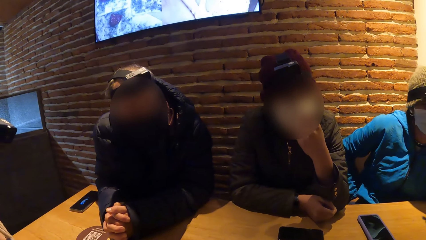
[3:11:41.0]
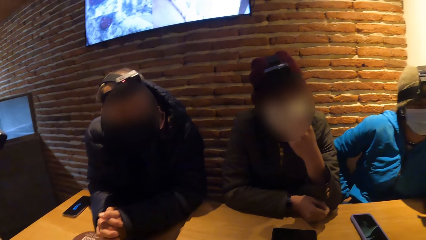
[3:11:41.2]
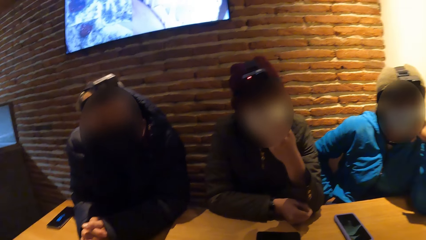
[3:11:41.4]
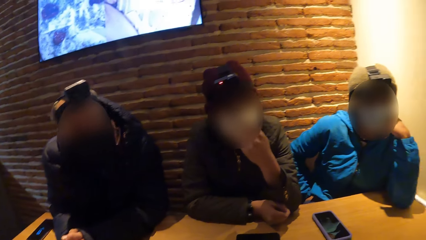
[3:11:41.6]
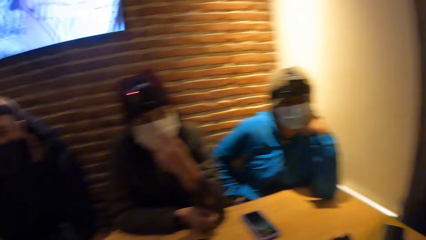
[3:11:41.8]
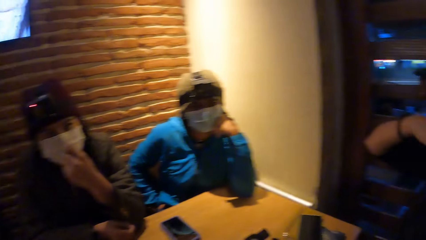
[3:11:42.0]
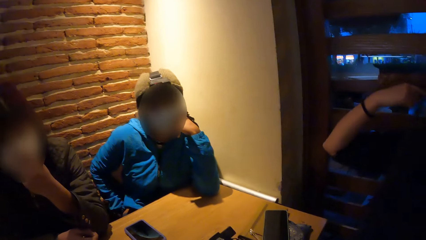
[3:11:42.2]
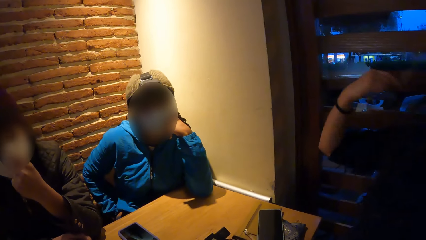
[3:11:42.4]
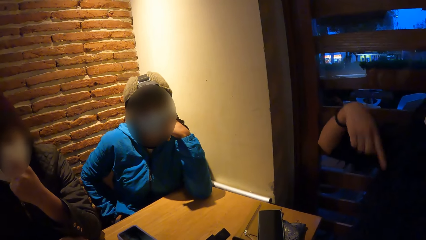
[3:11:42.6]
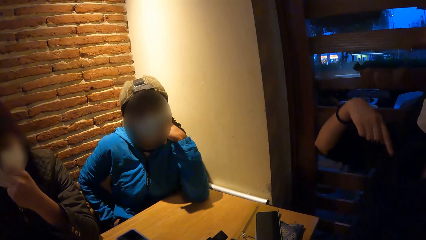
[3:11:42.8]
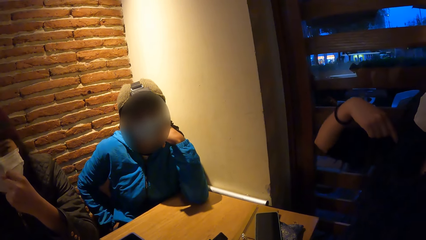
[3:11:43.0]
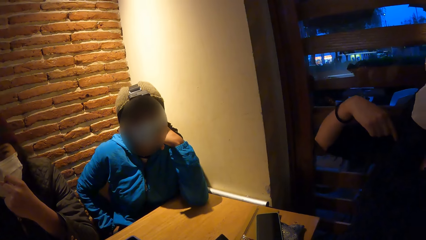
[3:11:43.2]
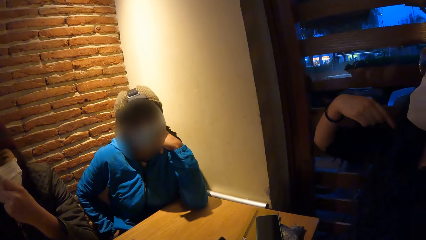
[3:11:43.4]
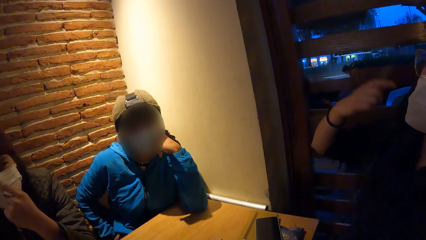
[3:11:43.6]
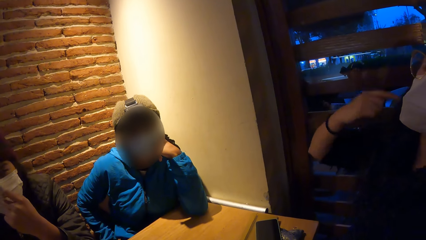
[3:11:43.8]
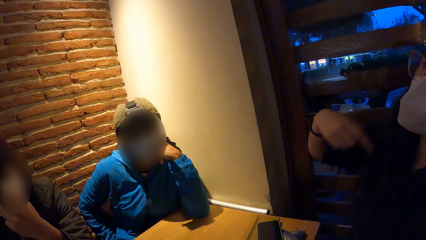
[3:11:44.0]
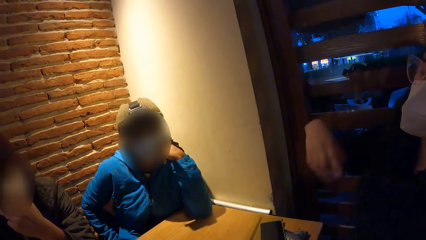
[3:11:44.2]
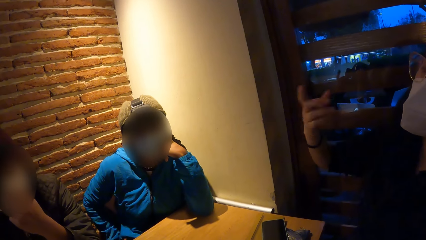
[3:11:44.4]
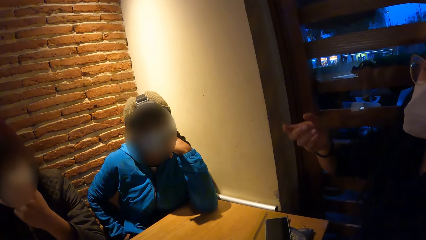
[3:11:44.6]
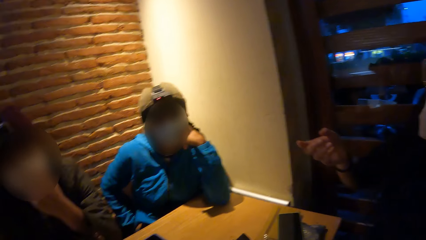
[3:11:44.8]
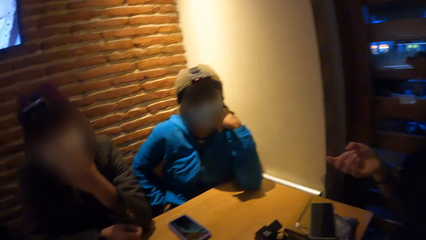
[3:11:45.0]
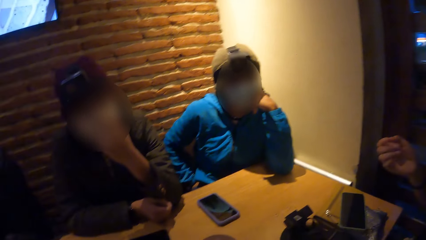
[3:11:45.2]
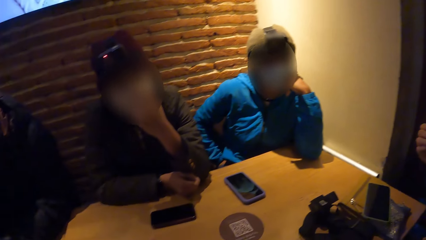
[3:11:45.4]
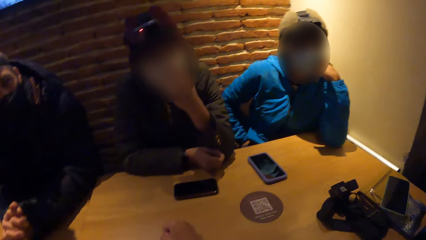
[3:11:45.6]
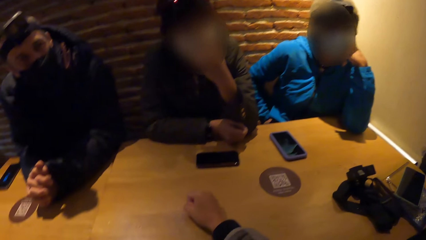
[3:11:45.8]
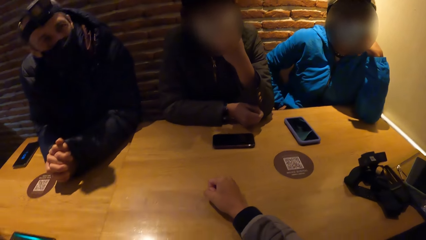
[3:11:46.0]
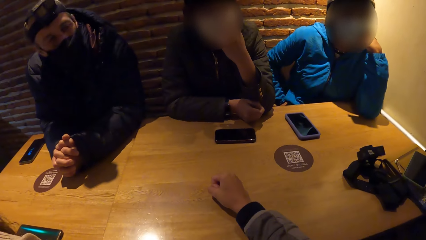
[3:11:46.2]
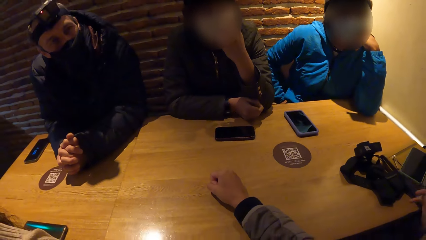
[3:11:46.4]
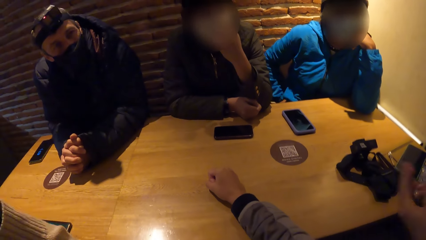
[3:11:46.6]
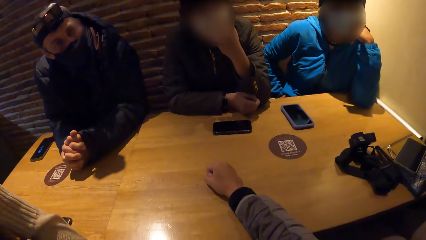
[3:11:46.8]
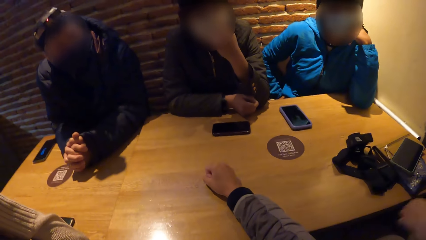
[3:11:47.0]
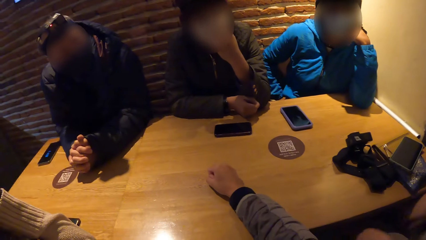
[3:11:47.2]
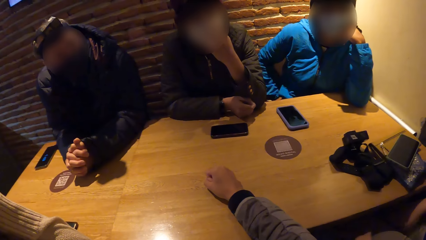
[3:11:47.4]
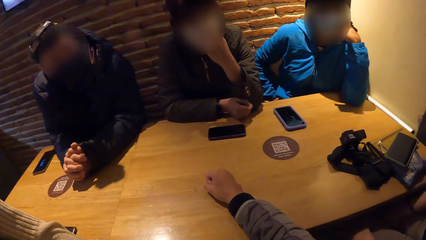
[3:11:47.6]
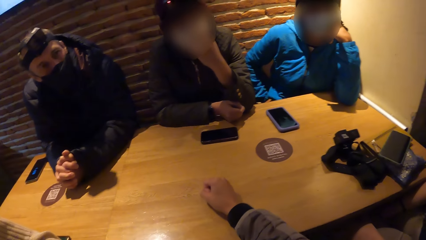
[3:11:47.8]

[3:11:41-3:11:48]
The woman touches her hair with her right hand.

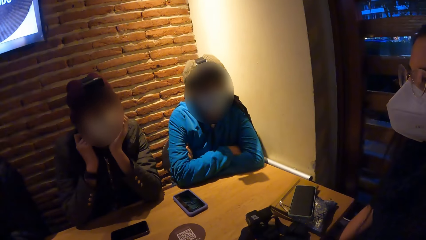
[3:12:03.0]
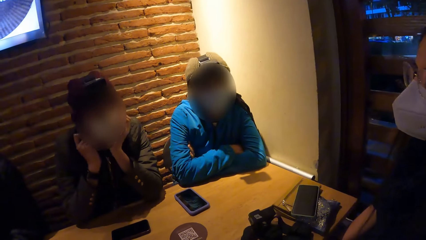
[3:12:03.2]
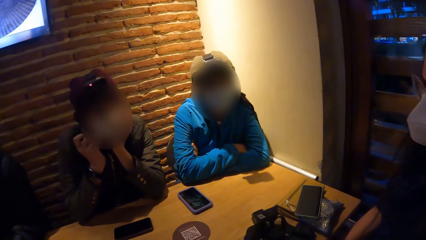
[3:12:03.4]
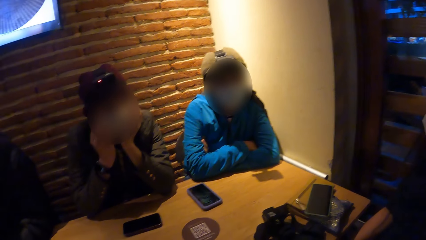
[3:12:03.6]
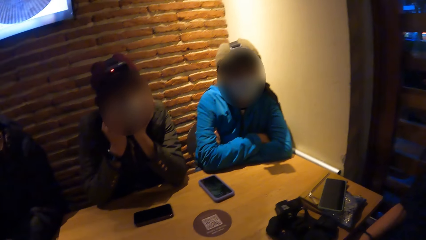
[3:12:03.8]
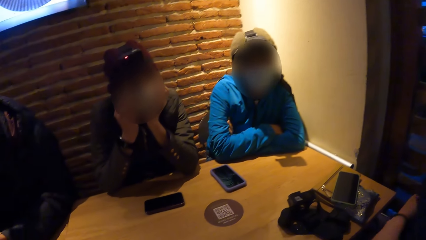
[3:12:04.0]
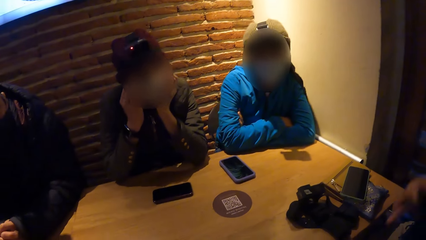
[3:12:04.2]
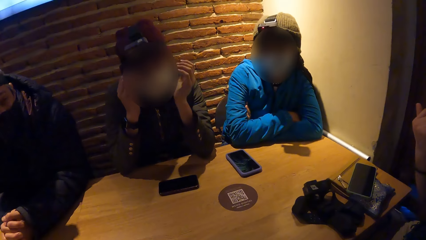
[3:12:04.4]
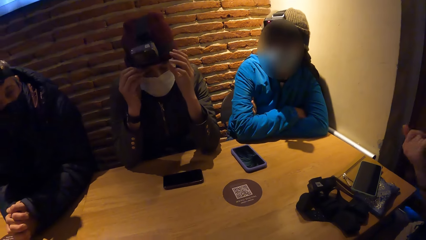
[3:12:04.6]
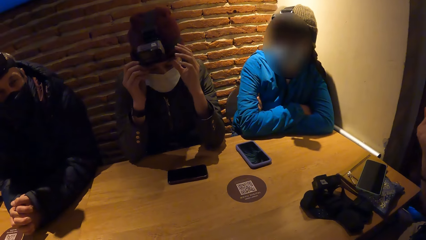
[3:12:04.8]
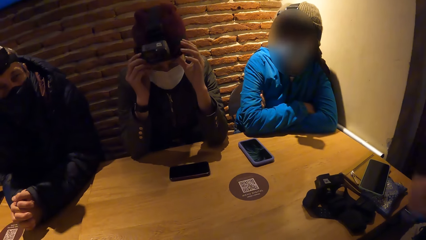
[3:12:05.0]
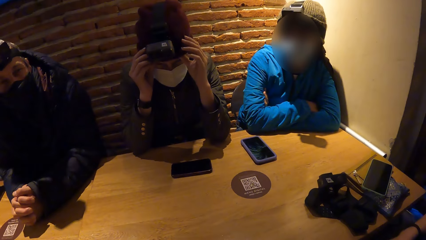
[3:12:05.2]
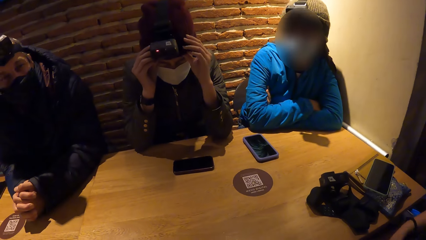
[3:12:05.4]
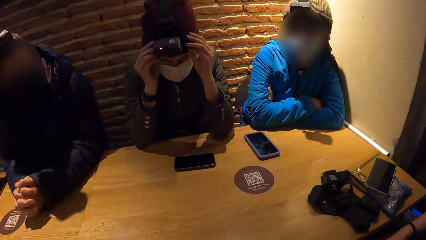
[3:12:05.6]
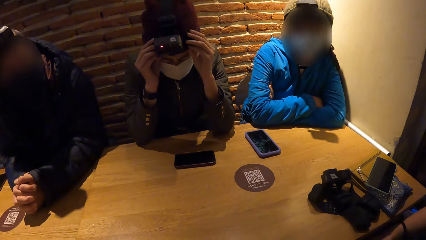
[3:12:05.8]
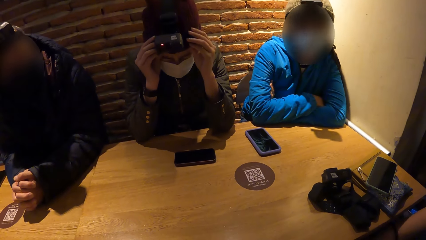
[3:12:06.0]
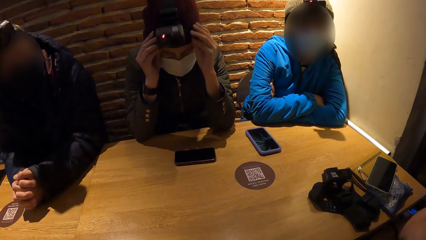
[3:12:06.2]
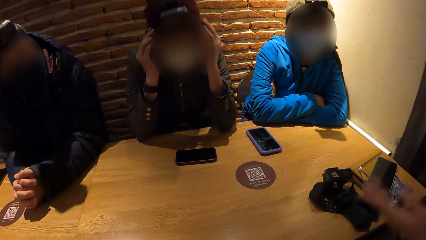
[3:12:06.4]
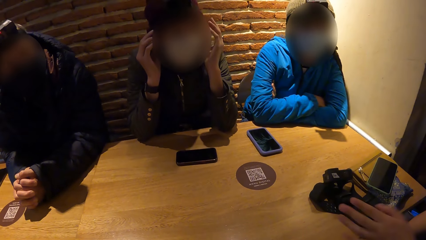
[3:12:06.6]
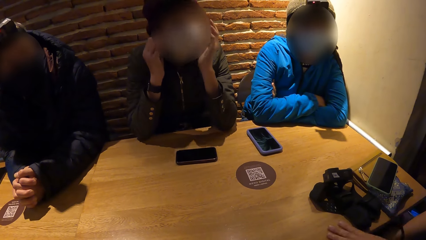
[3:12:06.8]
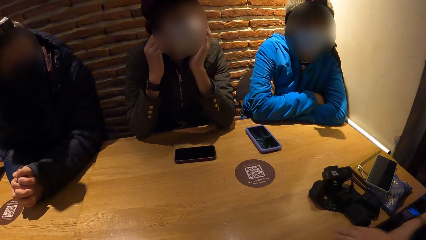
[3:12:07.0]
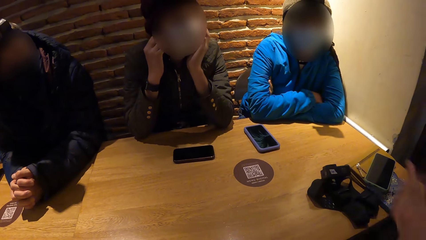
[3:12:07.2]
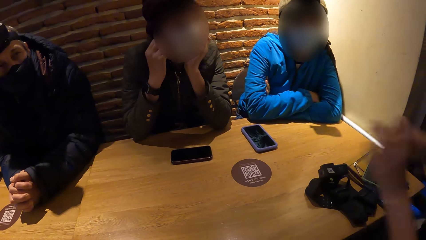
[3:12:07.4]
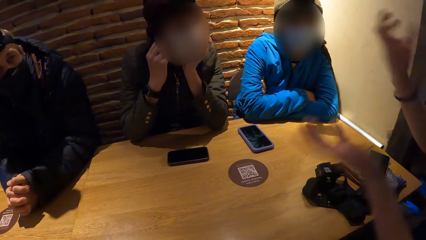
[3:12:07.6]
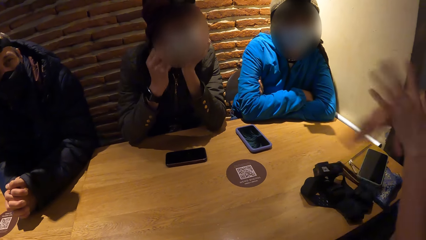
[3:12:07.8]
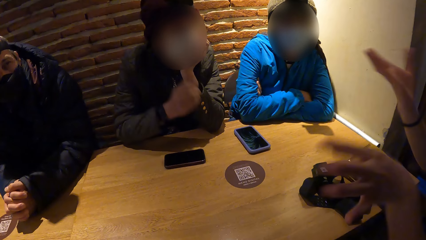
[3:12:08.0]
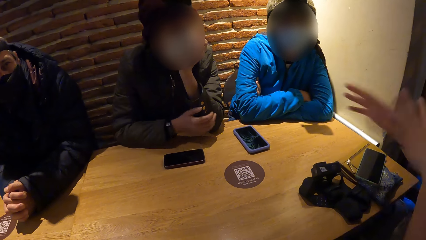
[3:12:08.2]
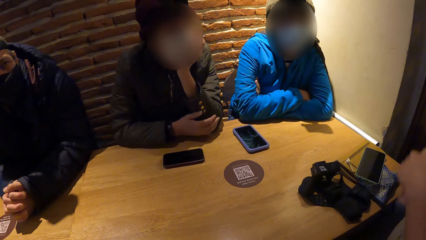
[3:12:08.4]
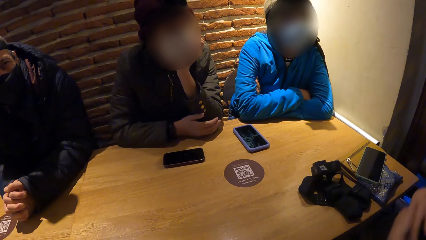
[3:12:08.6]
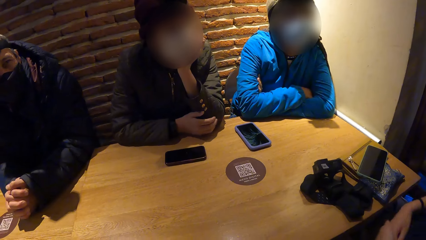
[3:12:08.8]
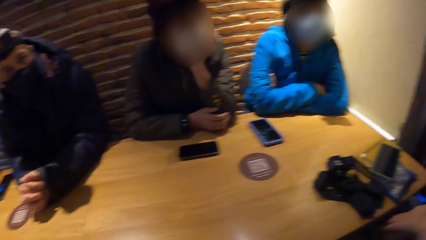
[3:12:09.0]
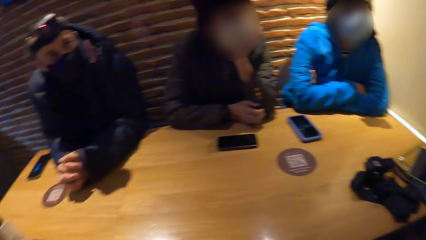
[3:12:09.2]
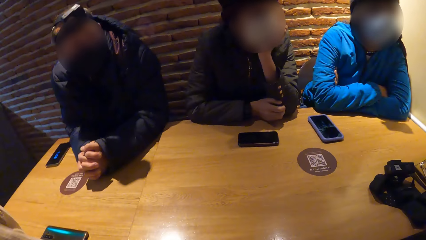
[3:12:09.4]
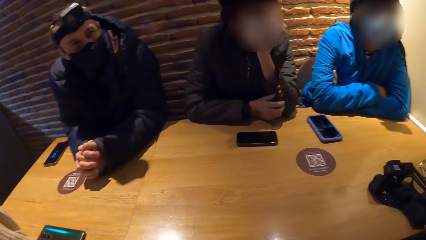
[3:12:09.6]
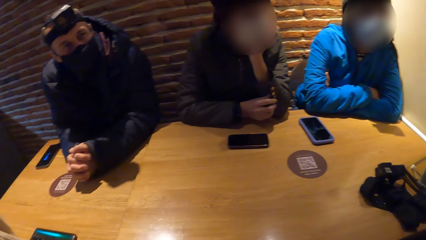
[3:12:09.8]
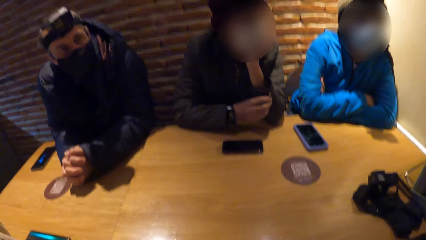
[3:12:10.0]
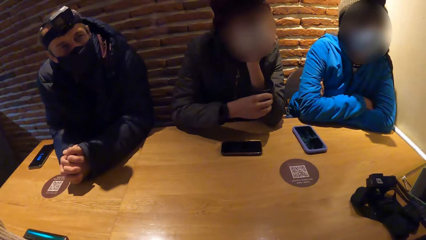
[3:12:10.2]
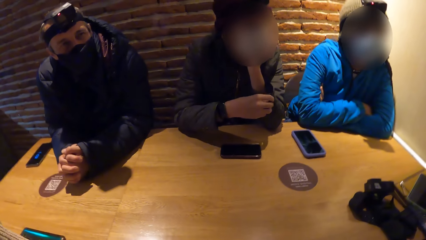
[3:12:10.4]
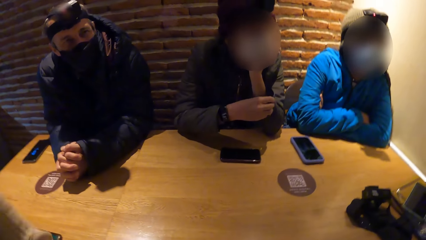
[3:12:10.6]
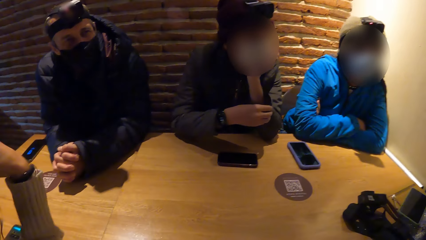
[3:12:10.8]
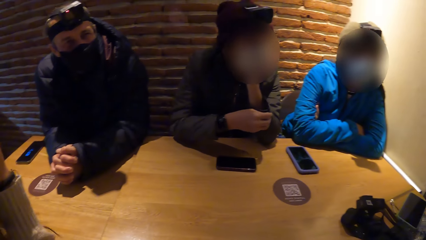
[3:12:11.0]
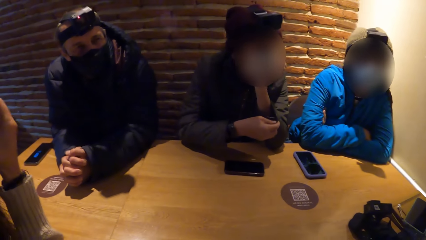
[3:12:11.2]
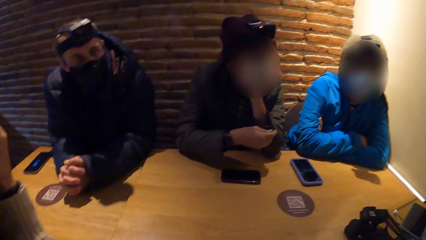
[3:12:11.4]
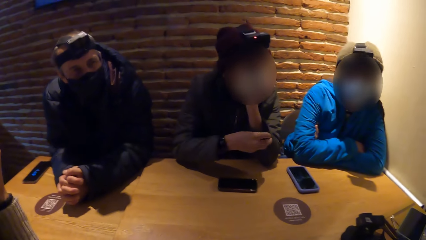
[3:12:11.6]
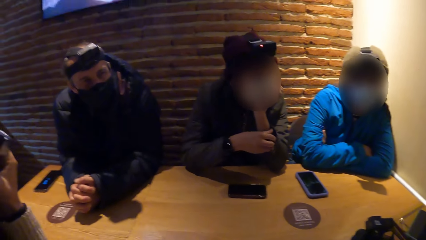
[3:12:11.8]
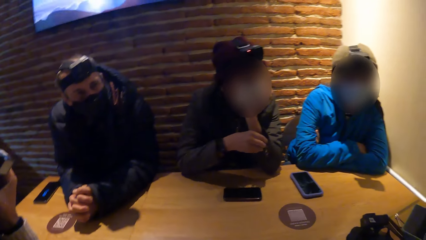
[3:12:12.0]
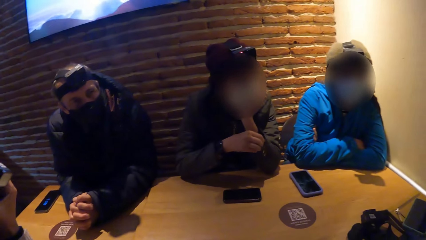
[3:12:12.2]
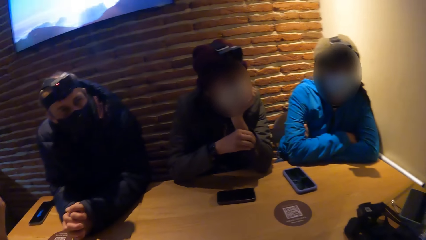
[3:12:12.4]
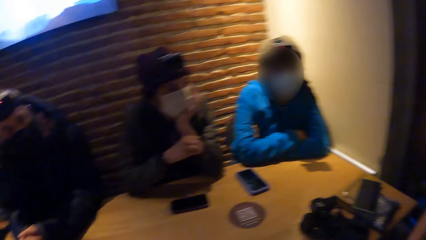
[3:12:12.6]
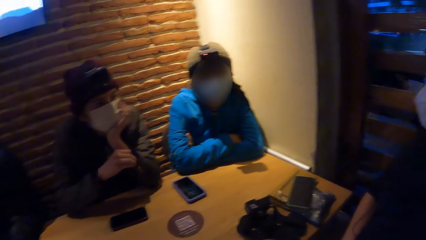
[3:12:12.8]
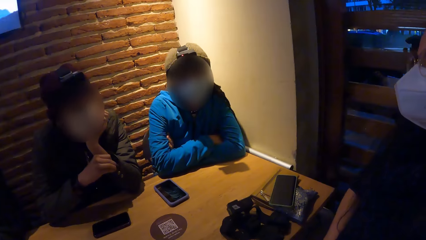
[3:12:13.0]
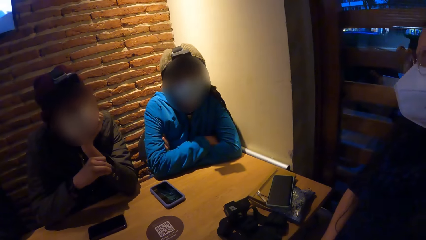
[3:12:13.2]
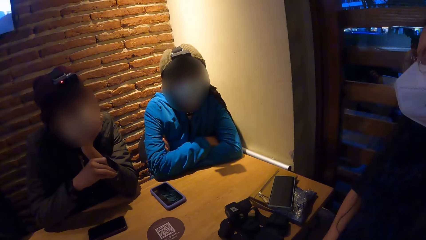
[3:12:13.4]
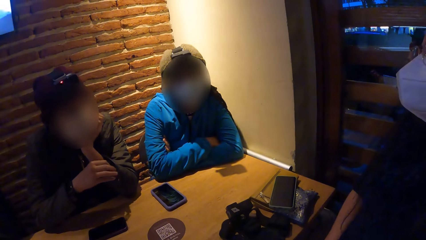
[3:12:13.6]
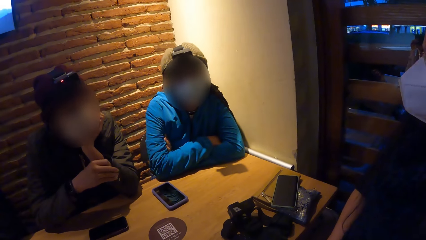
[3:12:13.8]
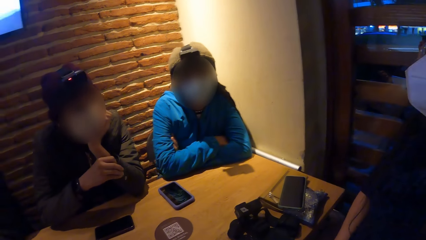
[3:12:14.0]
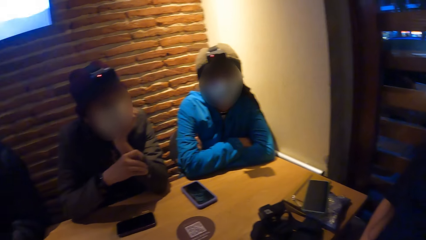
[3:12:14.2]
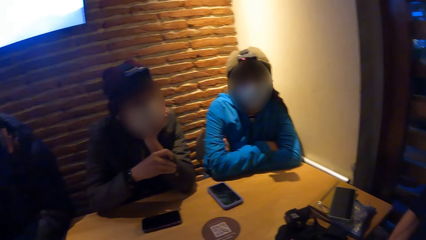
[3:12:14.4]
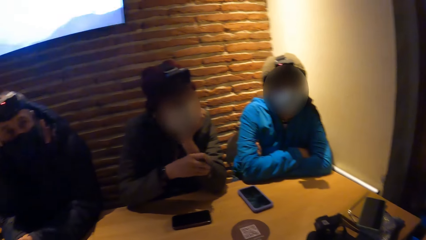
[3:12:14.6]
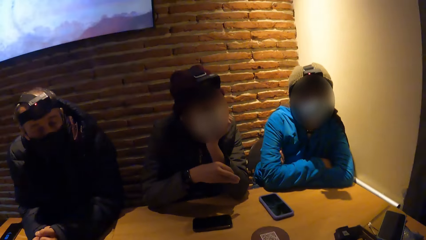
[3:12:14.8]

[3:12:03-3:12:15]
The woman adjusts the camera on her head with both hands. Another woman interacts with a person.
